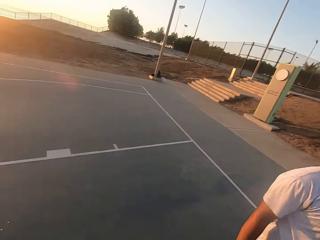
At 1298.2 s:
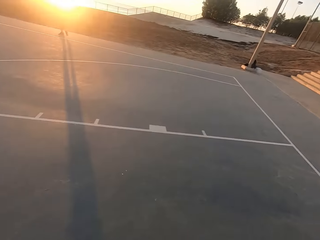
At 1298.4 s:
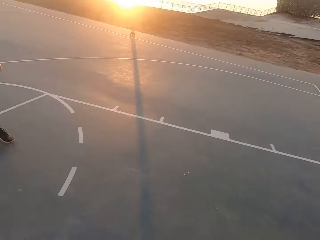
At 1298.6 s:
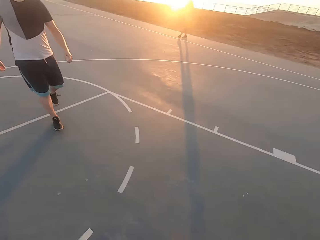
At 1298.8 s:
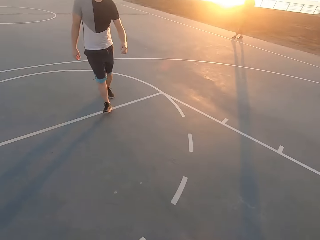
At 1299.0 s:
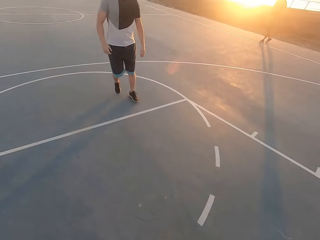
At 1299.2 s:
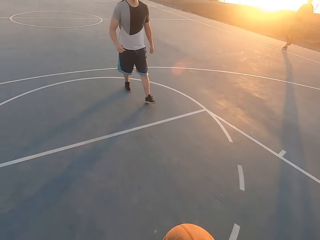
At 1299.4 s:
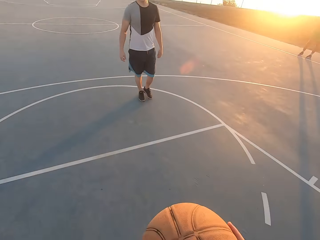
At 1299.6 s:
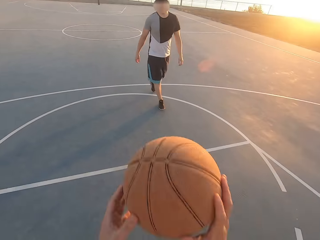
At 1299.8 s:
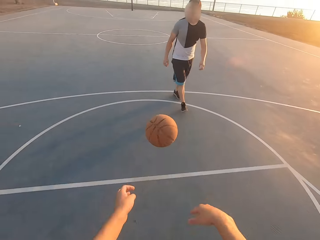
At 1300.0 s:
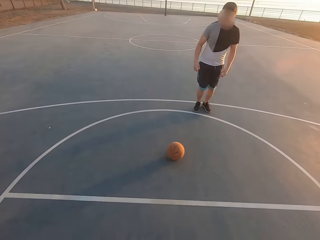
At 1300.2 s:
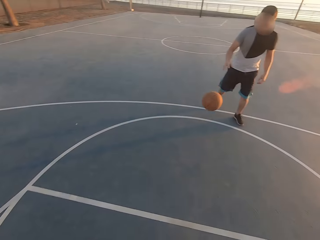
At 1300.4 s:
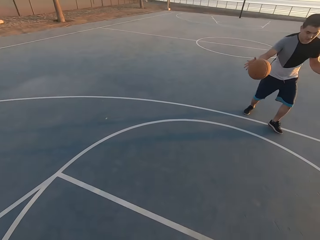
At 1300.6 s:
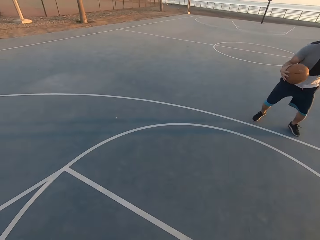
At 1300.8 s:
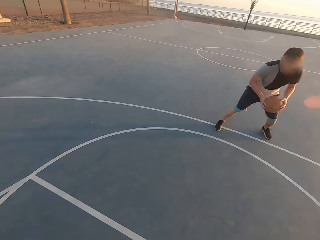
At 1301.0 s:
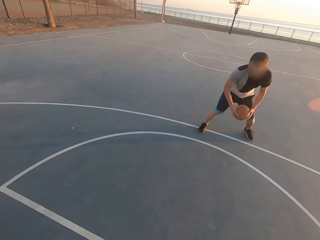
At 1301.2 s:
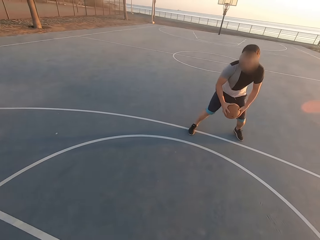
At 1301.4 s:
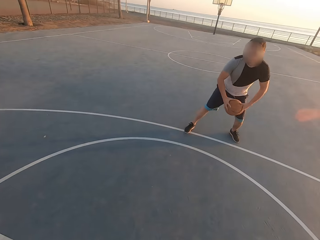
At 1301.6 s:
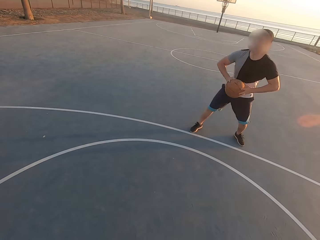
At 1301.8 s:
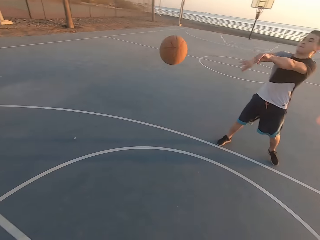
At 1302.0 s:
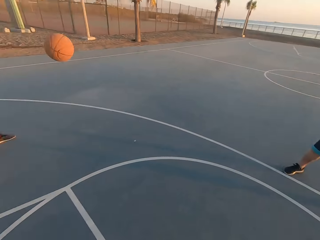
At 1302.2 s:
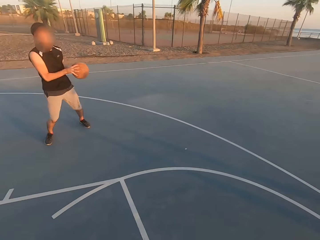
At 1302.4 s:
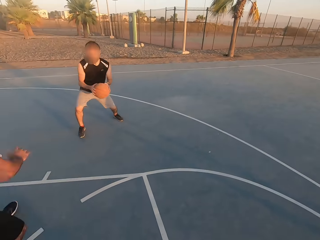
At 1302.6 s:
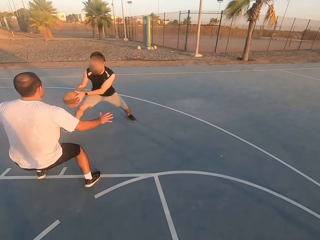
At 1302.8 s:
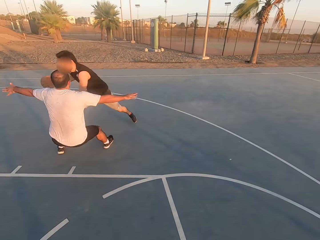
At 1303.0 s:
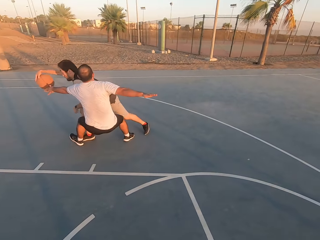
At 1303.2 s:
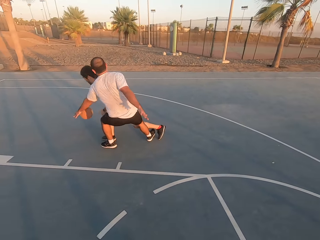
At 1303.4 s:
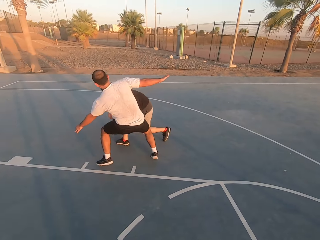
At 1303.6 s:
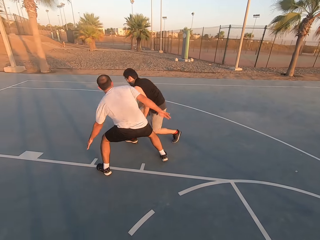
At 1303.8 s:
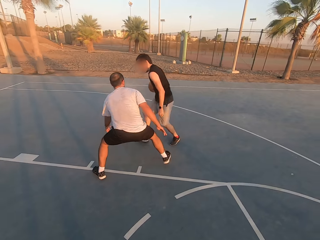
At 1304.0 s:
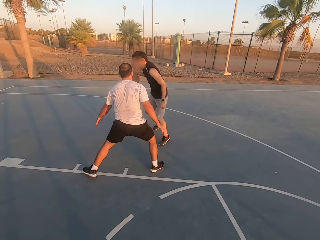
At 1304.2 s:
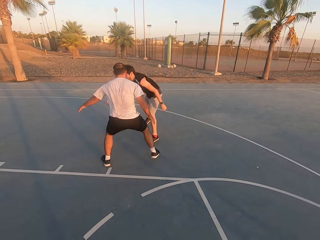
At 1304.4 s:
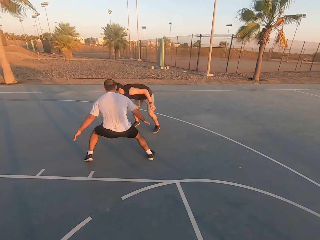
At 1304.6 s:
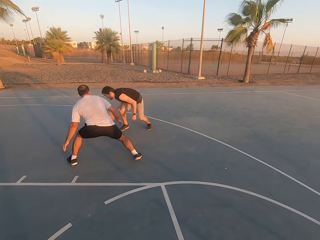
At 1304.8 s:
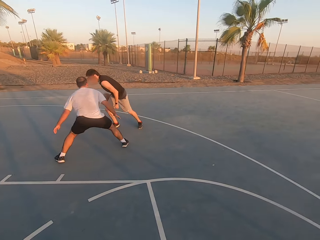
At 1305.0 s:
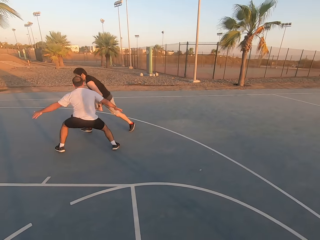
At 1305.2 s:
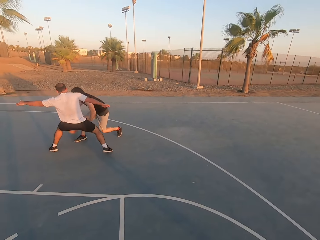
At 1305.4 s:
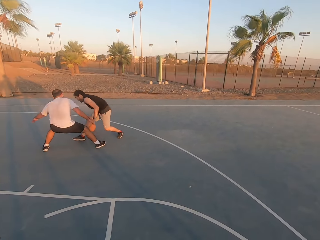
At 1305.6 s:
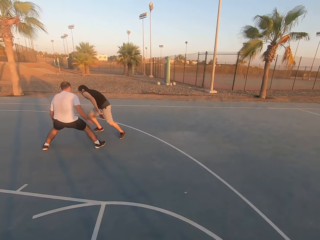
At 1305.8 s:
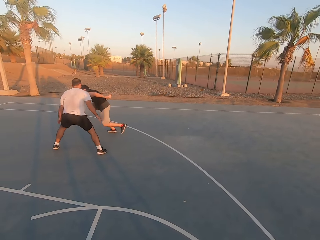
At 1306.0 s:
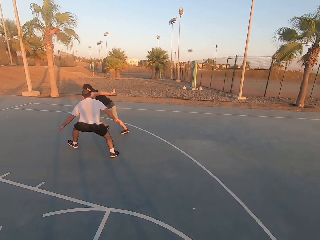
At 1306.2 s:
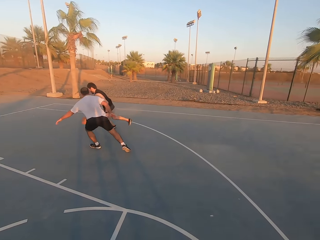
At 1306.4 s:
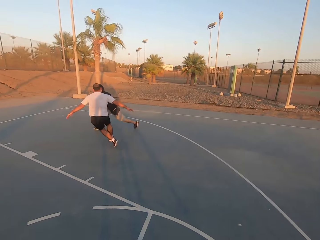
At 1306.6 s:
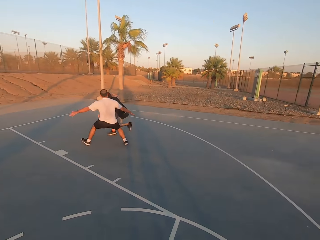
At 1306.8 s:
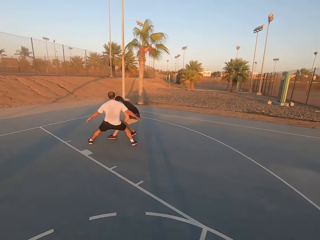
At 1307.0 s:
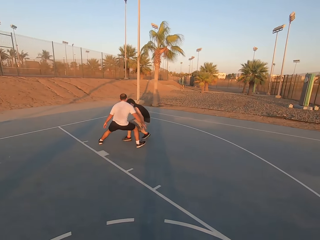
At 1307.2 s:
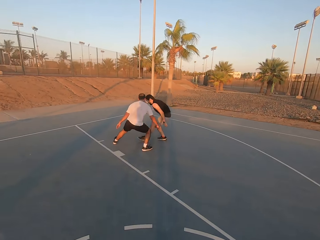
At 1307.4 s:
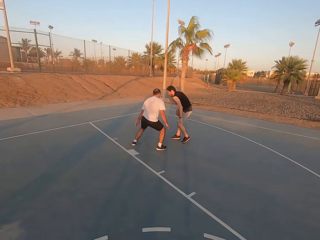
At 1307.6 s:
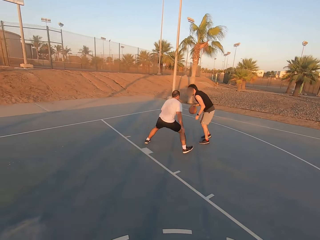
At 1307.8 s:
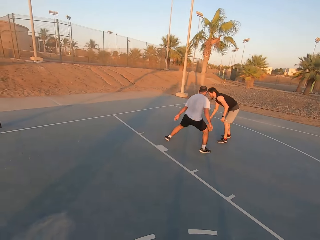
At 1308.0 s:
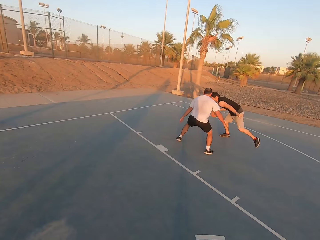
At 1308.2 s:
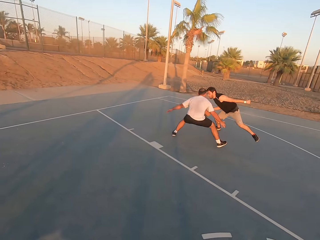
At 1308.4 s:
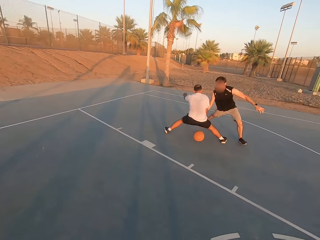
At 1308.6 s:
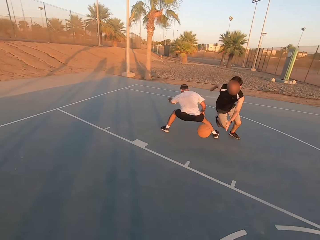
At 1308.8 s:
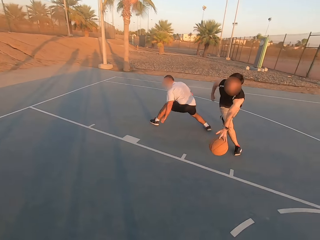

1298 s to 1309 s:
The camera wearer looks around. They throw the ball to a man. The man picks up the ball and holds the ball. The man throws the ball to another man. The other man dribbles the ball. A third man attacks the other man. The third man shields.

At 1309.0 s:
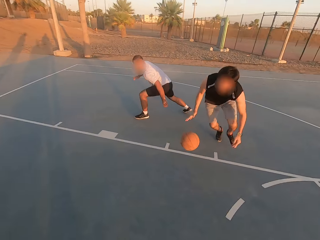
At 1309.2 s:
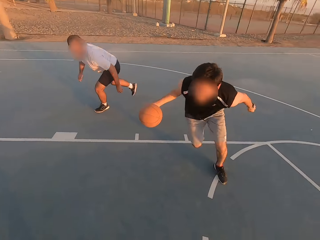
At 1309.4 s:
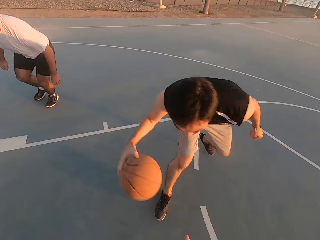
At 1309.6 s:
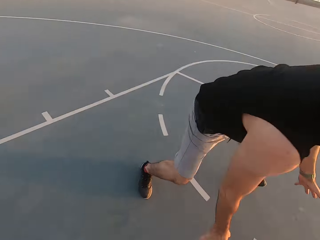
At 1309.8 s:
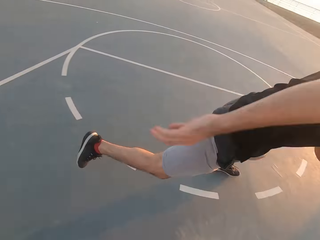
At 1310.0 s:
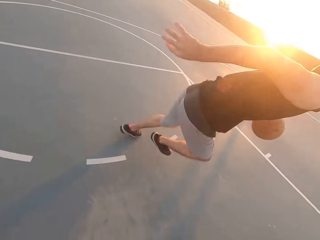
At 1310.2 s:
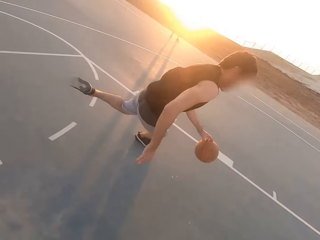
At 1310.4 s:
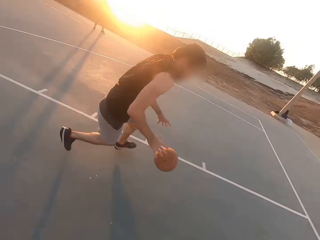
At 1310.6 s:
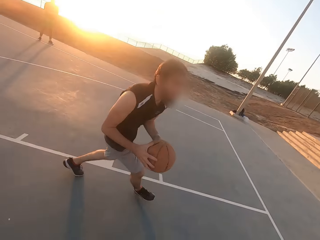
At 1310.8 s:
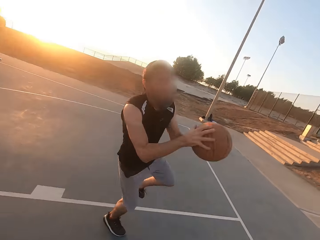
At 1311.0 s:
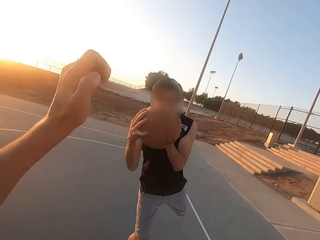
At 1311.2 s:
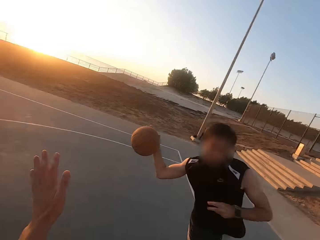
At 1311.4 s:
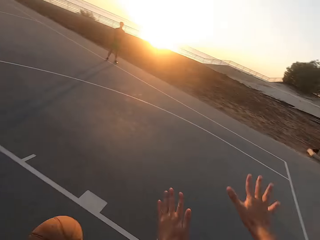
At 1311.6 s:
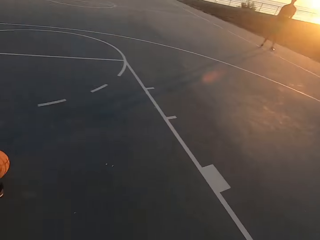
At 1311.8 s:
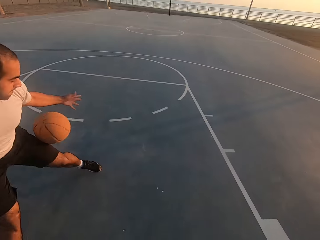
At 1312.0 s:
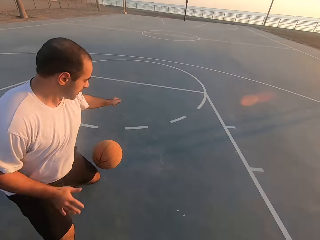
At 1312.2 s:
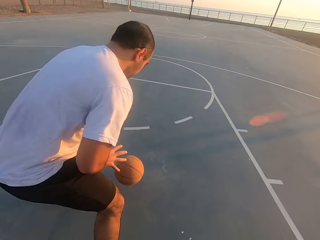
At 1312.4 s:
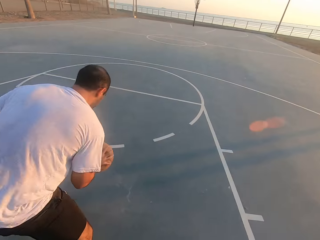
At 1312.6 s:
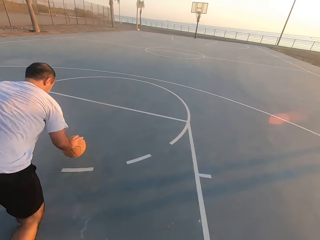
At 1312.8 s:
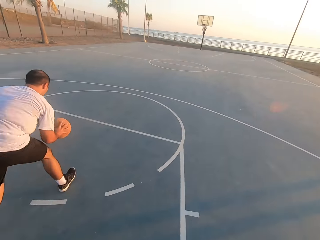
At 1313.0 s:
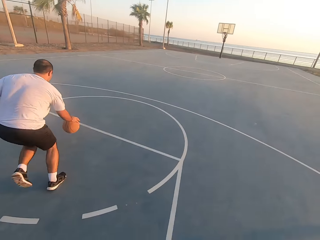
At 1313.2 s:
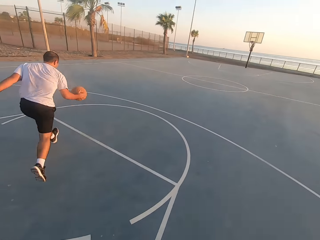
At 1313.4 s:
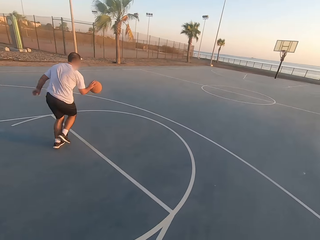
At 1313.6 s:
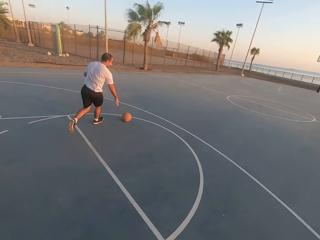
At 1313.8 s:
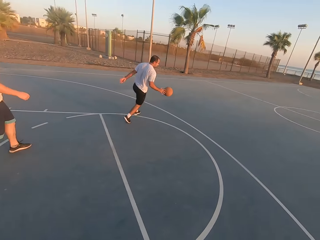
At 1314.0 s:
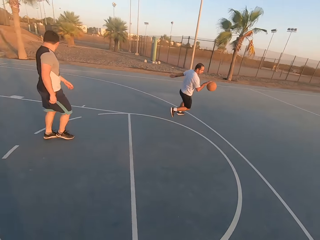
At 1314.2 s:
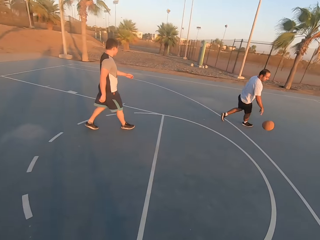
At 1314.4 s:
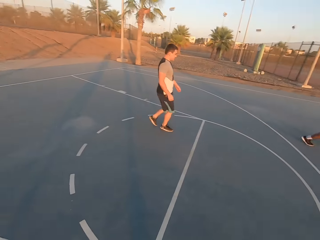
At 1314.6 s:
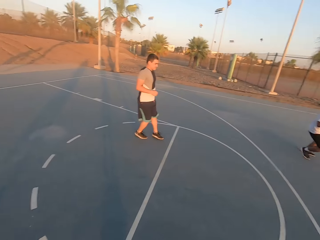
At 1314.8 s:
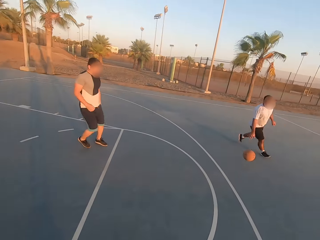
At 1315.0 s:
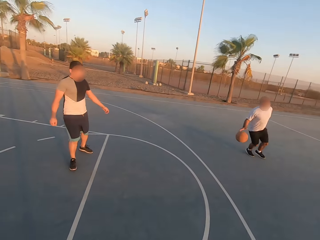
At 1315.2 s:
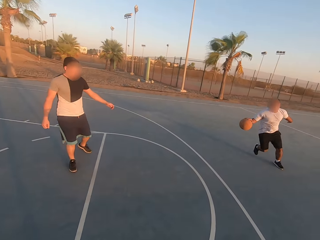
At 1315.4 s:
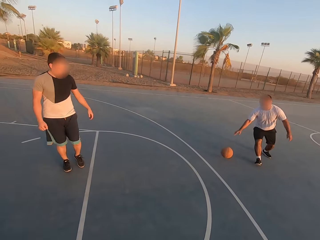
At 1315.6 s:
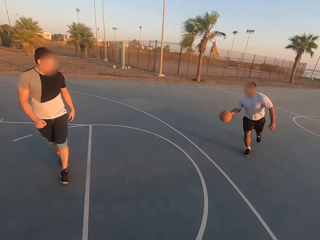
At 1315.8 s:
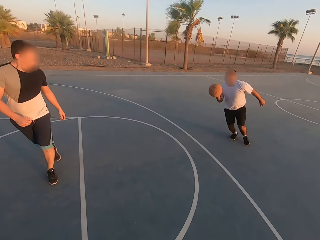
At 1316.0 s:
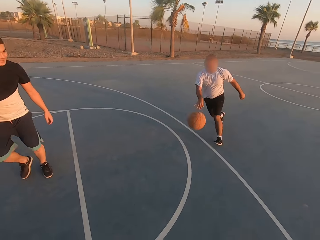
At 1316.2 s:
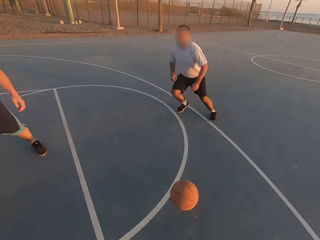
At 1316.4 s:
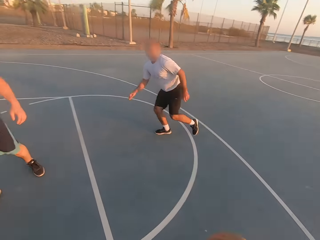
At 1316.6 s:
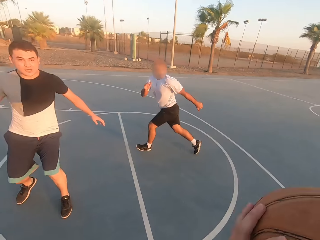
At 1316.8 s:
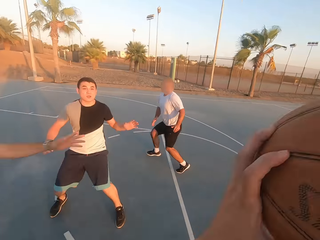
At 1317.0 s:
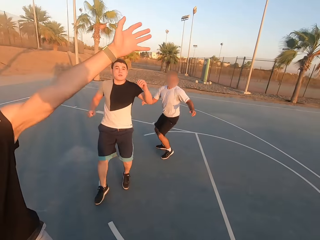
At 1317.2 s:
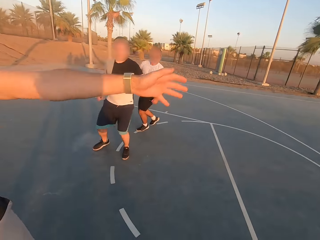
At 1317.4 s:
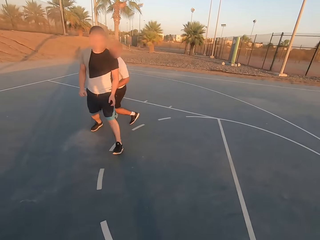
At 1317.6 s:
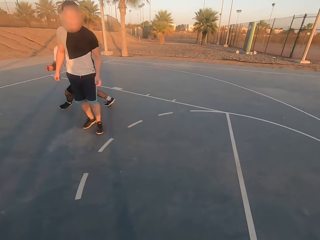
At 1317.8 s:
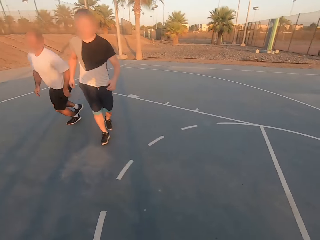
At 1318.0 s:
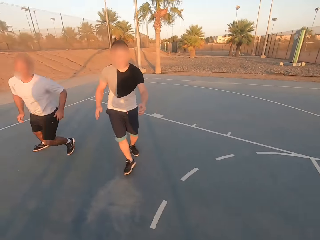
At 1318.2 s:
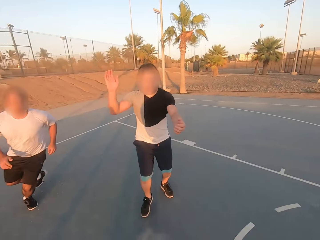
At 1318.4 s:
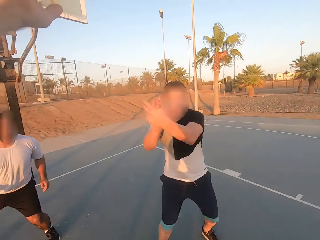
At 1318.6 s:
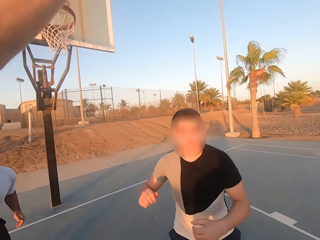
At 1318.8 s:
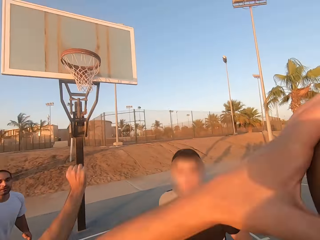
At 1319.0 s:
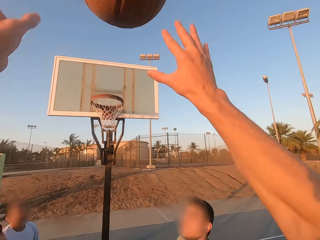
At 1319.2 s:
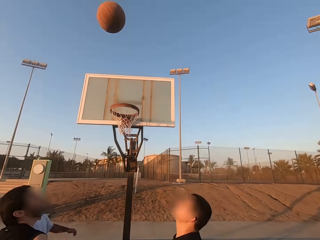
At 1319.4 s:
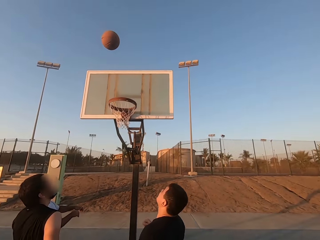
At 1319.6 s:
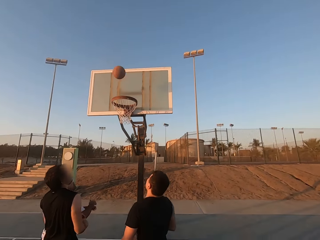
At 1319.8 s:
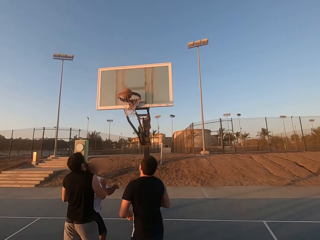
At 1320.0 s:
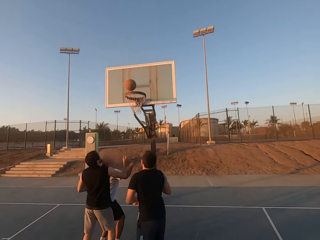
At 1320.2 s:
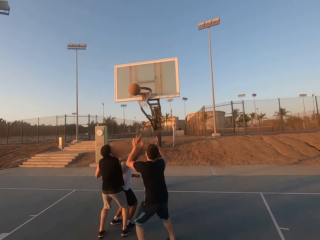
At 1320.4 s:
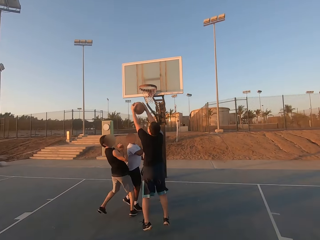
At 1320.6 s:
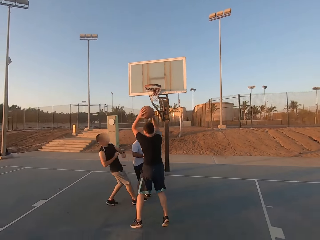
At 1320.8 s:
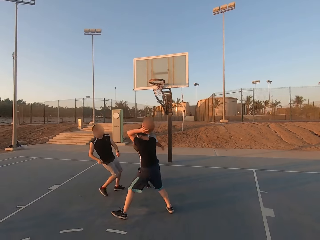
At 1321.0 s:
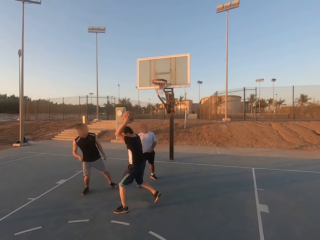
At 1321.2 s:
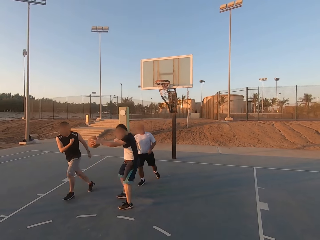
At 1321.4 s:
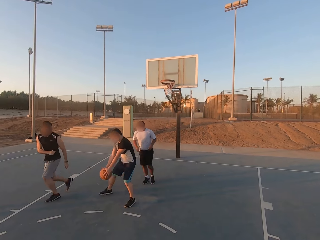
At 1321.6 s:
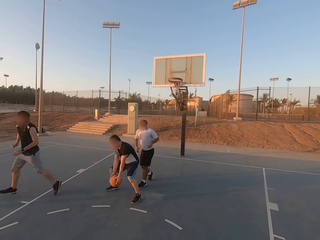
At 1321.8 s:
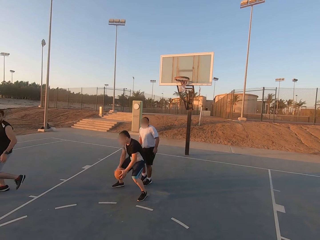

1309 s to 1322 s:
A man throws the ball to another man. The other man dribbles the ball. The other man throws the ball to the camera wearer. The camera wearer picks up the ball and holds the ball. The first man shields. The camera wearer throws the ball in the hoop. A third man picks up the ball.
